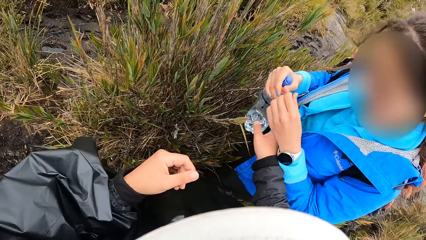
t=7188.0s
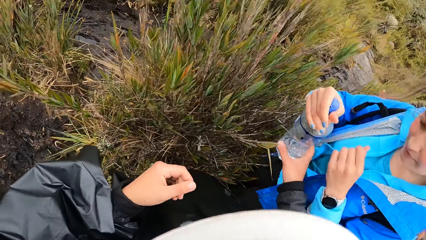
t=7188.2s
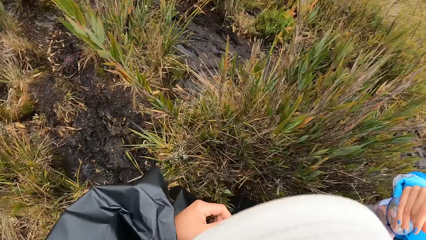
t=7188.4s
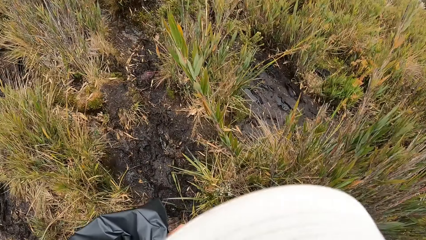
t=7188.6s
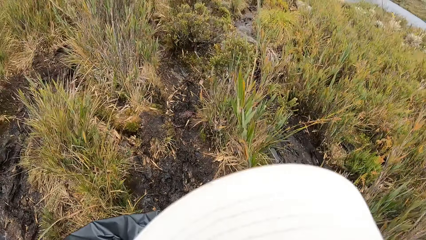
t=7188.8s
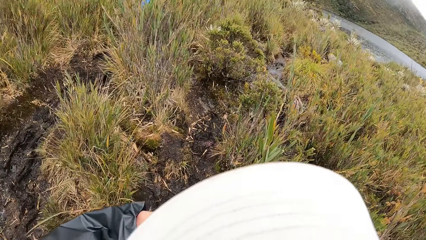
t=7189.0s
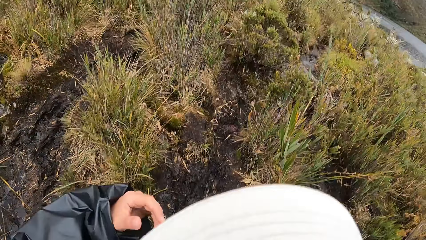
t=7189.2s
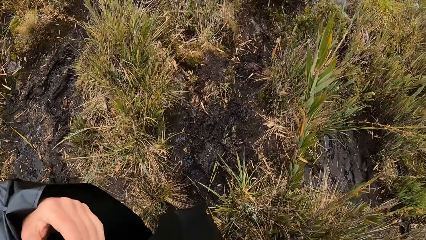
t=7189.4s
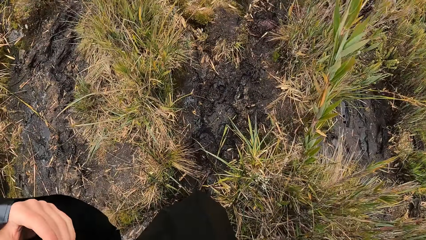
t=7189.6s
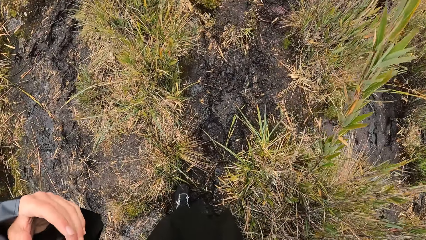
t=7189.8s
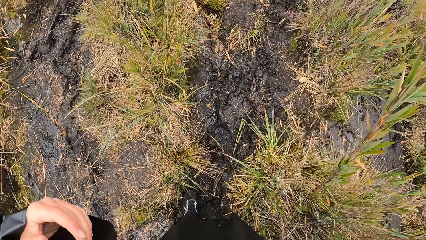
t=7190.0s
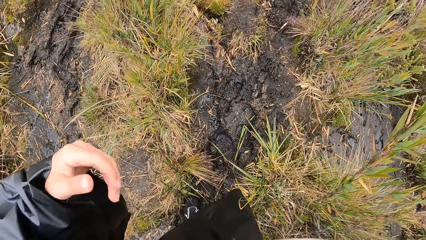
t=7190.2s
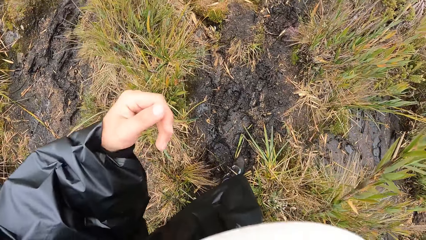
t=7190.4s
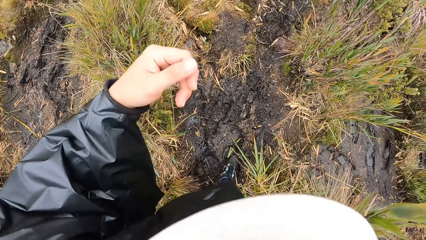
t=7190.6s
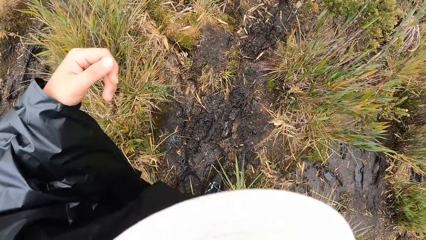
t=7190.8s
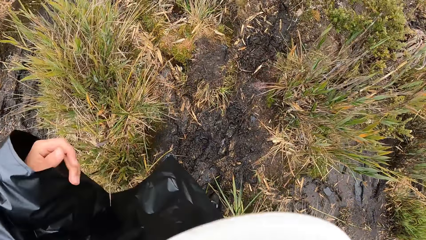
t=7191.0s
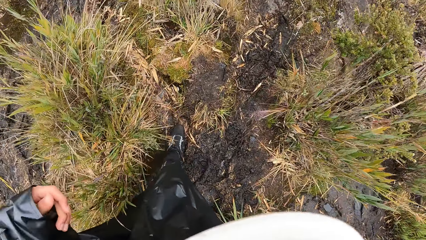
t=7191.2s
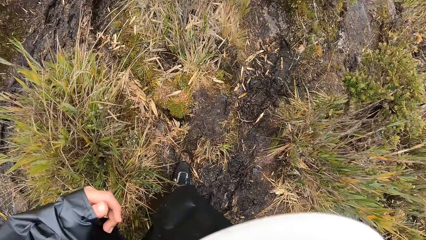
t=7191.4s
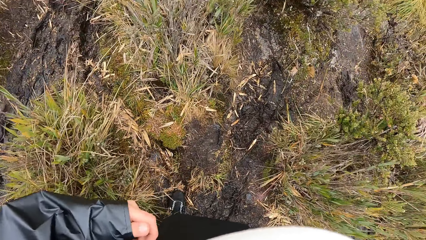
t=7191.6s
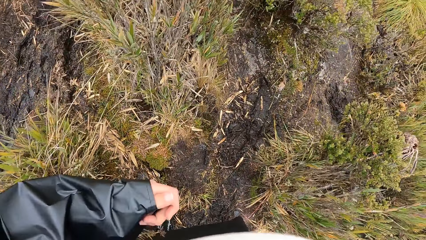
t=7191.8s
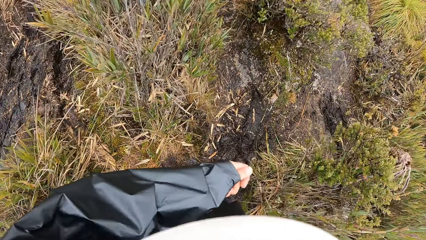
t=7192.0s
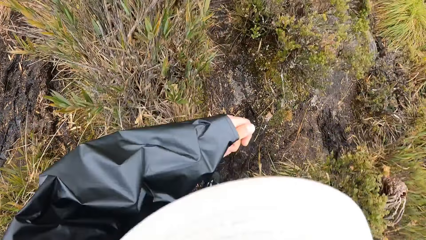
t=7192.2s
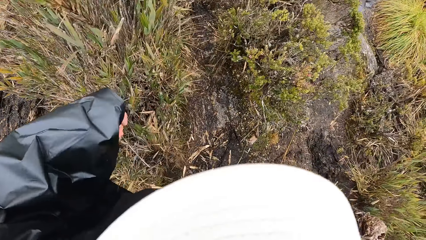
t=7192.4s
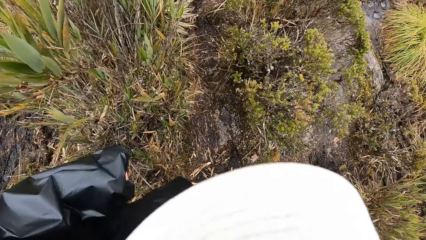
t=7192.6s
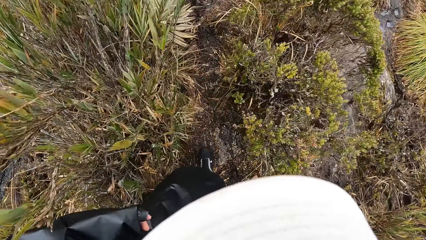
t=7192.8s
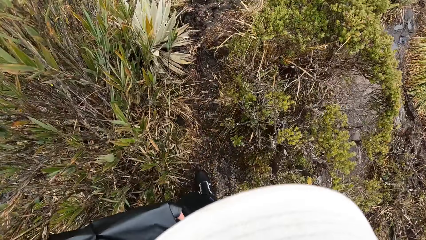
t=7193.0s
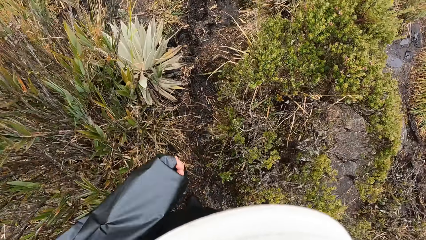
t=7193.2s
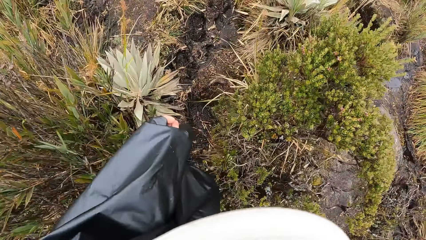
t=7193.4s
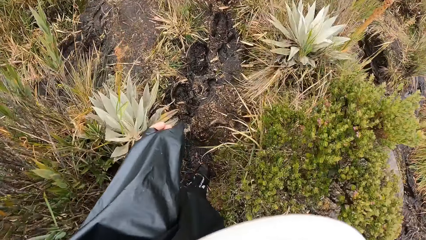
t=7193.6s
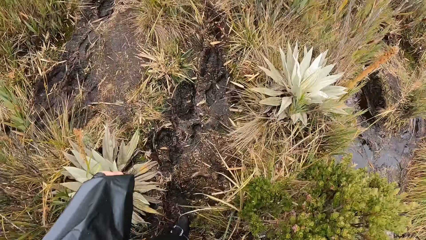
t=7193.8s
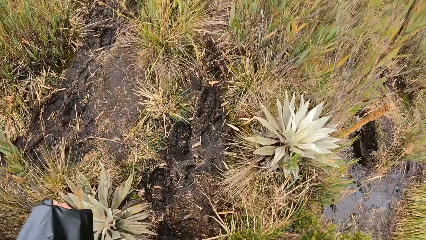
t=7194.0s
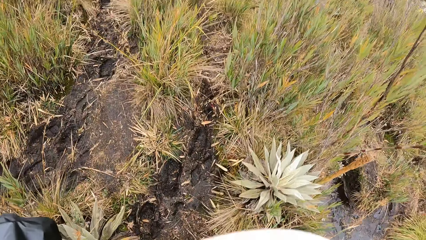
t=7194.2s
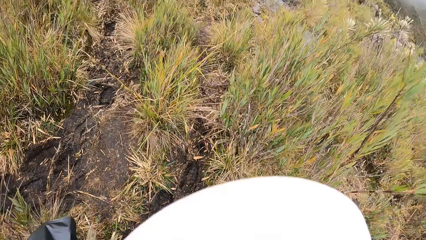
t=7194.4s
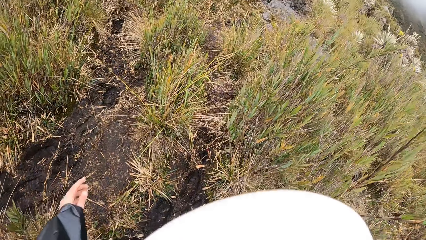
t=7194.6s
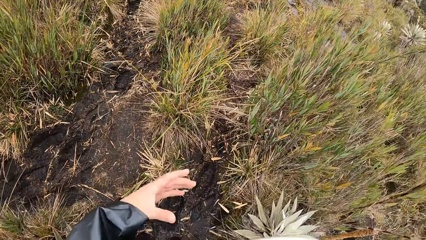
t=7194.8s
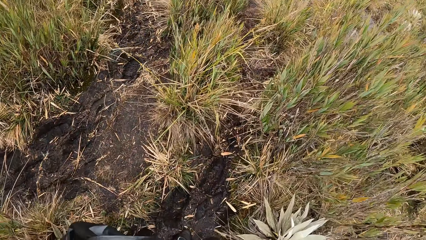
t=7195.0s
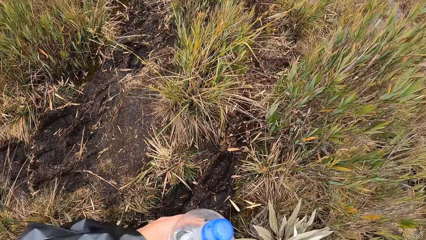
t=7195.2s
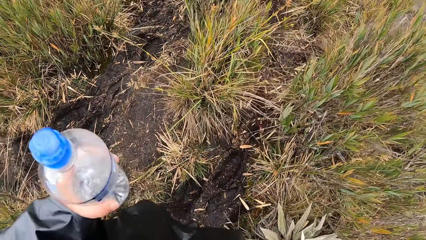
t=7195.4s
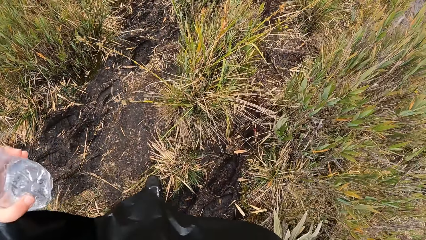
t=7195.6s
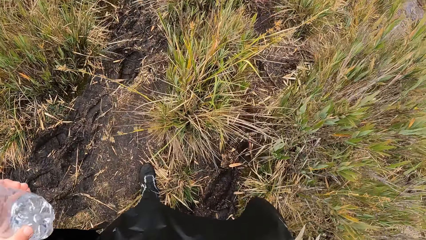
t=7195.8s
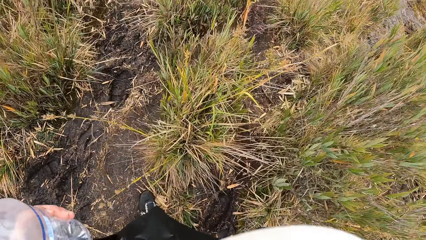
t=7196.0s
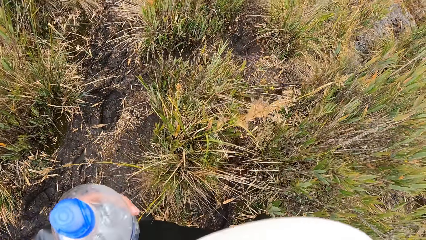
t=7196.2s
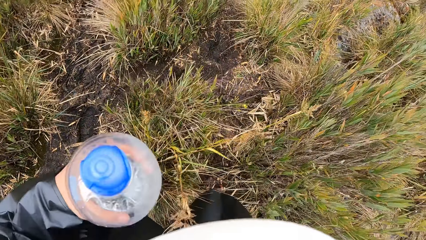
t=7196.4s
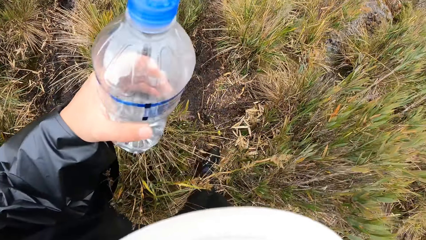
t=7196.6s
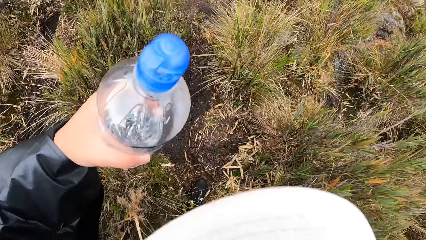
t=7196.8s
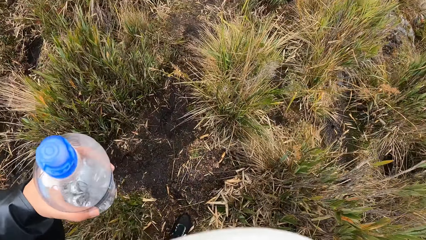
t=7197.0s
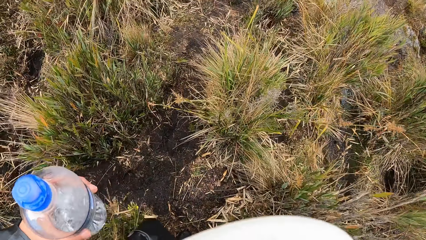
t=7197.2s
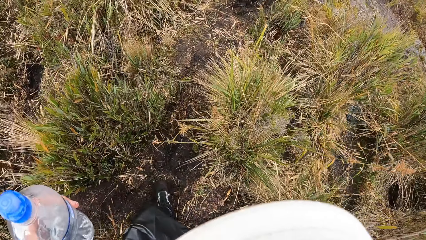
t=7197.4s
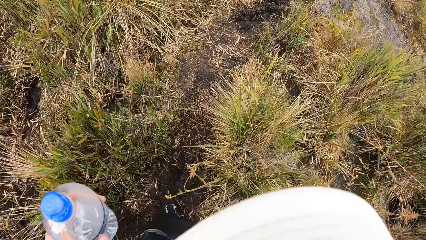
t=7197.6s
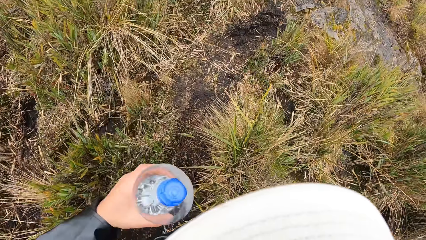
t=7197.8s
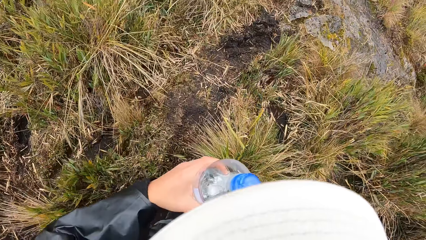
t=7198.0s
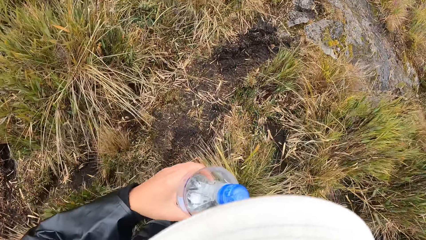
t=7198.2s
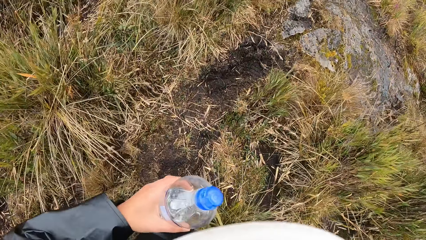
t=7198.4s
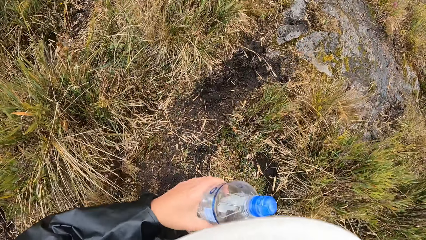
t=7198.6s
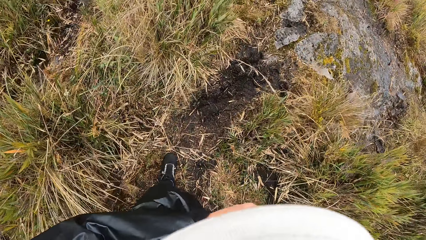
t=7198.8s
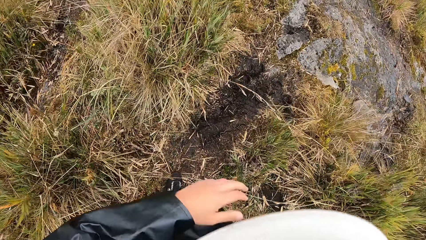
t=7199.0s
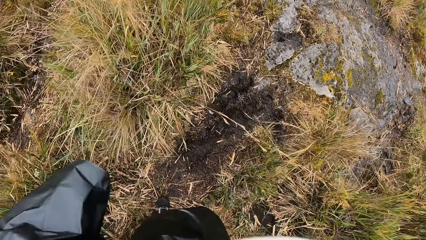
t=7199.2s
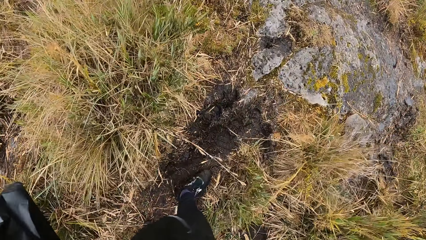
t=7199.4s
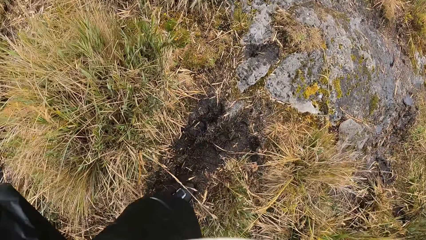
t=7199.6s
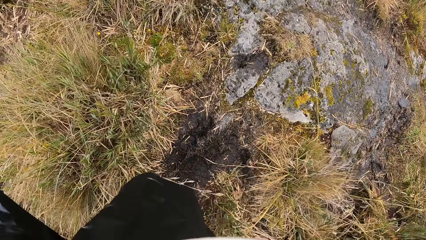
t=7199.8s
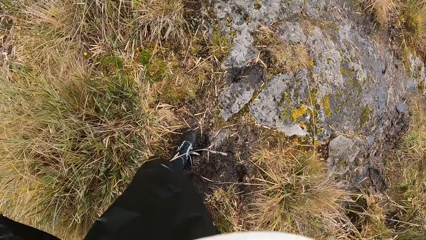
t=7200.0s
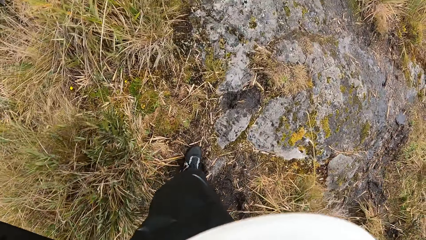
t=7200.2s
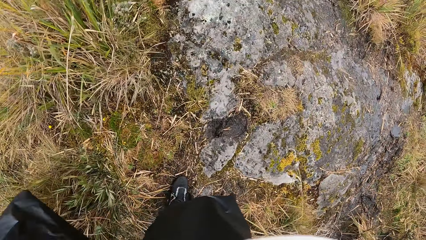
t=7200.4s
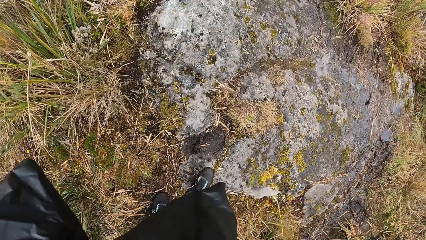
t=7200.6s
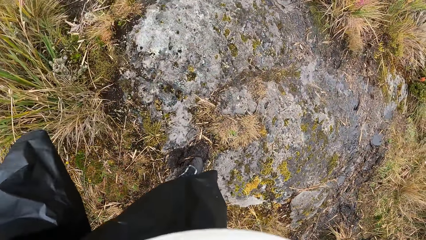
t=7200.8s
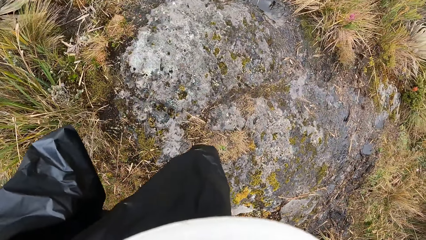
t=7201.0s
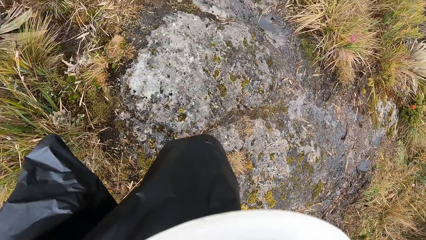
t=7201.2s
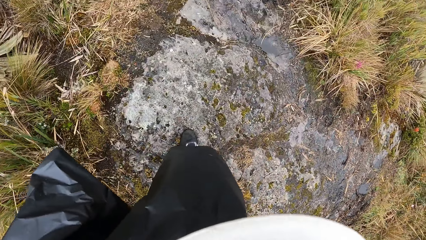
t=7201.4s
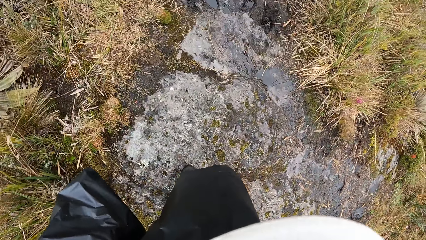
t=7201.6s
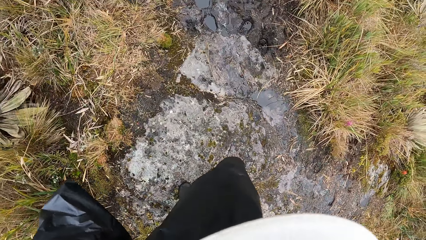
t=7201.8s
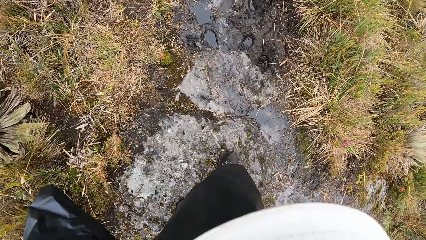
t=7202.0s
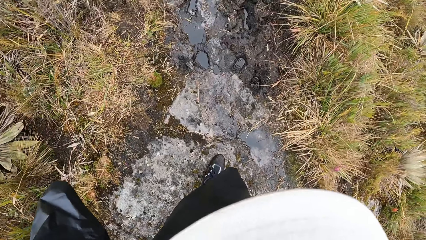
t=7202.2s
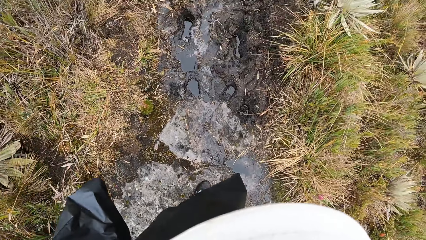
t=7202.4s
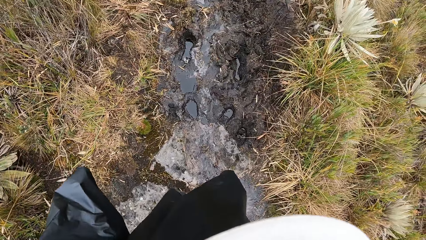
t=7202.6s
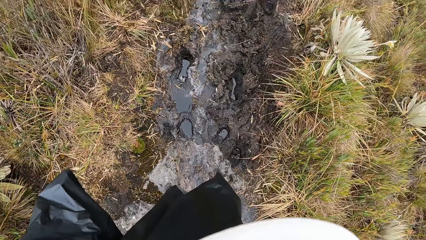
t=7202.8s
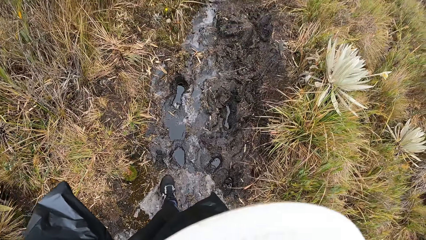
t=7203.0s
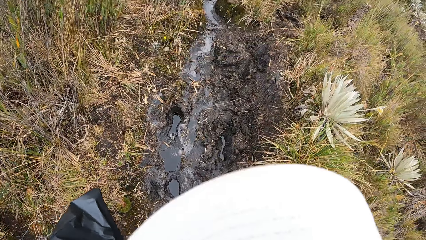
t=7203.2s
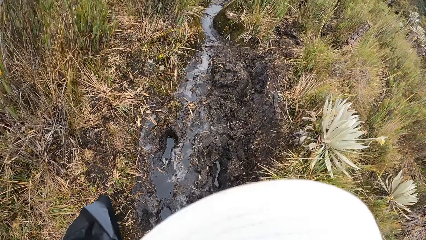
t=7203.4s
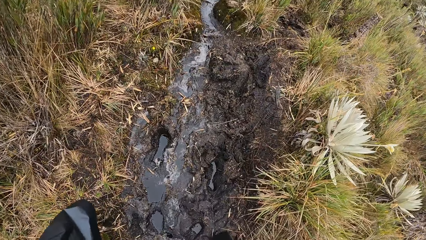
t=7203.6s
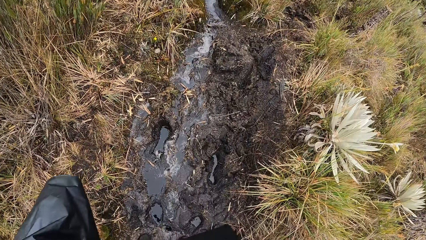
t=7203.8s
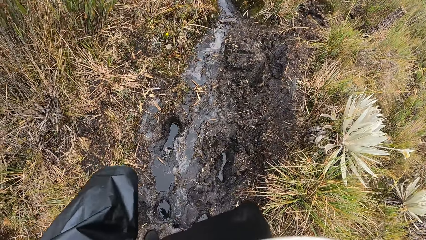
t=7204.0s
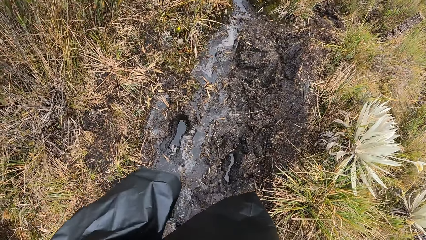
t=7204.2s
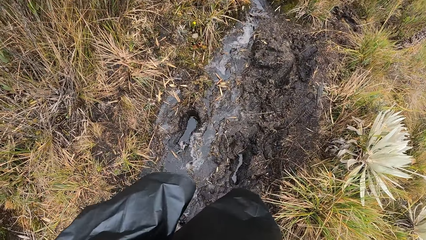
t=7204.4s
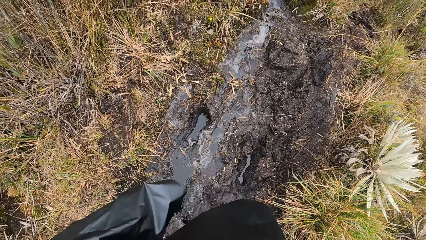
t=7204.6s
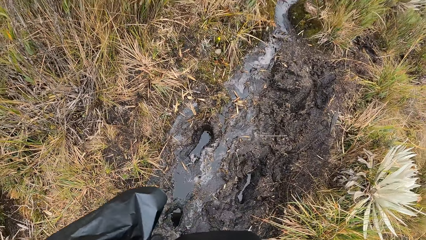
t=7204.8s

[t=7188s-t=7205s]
The camera wearer collects the bottle in a woman's right hand with his right hand. The woman moves the left hand. The camera wearer walks through the muddy path in the forest. He holds the water bottle. He walks in the field. He passes the water bottle to the right hand. He walks through a rocky path in the forest.
